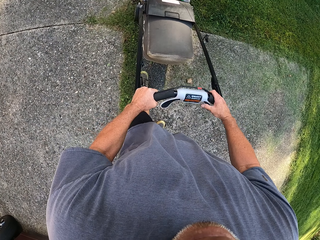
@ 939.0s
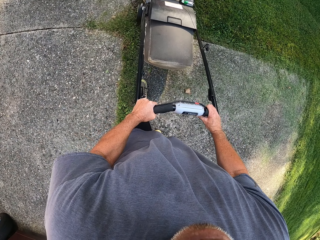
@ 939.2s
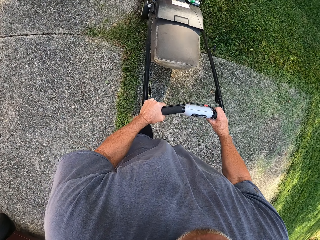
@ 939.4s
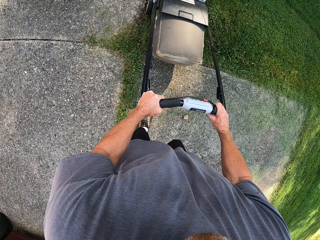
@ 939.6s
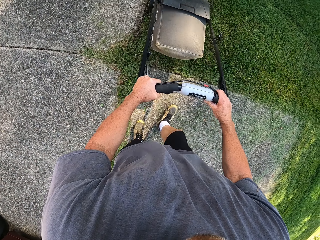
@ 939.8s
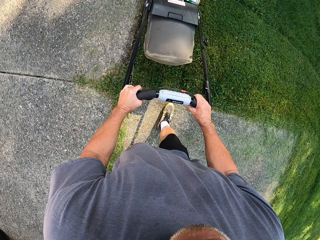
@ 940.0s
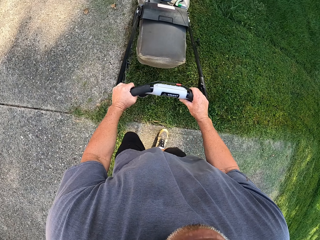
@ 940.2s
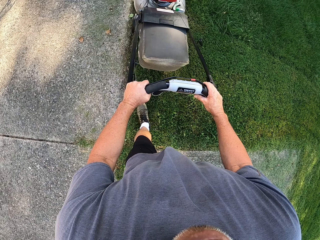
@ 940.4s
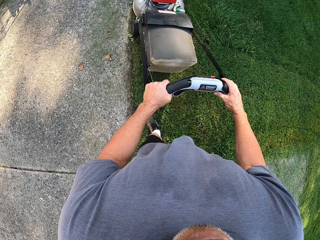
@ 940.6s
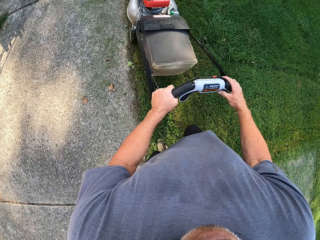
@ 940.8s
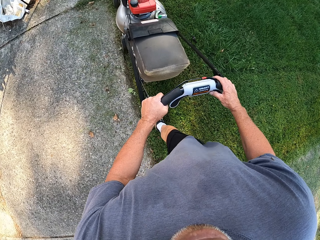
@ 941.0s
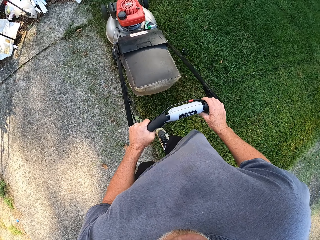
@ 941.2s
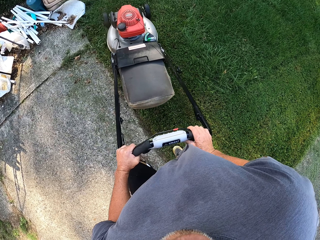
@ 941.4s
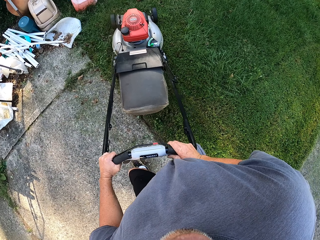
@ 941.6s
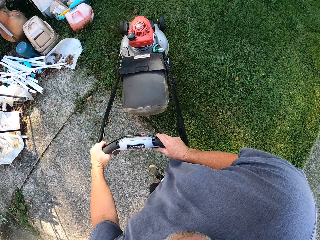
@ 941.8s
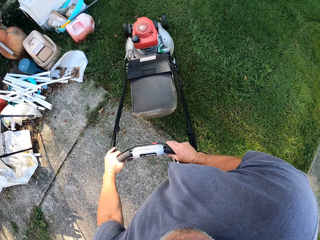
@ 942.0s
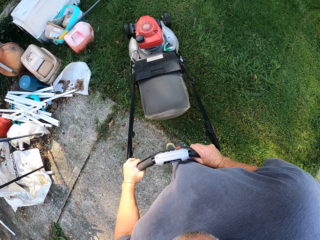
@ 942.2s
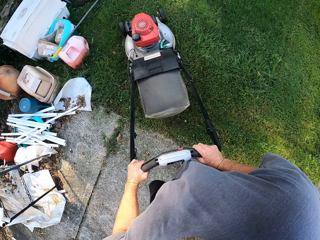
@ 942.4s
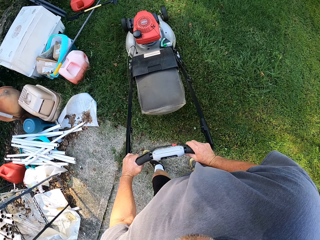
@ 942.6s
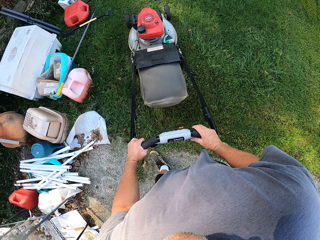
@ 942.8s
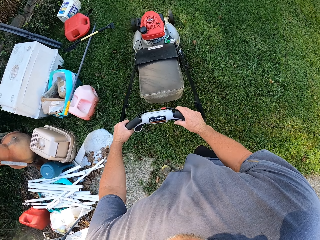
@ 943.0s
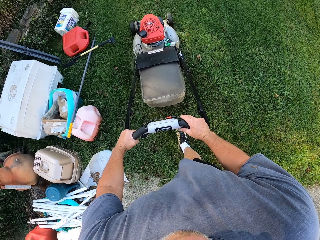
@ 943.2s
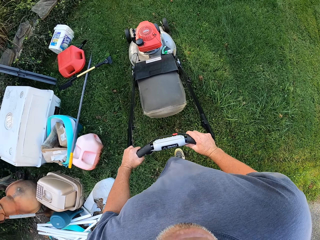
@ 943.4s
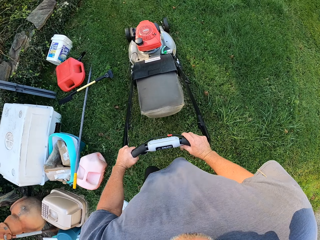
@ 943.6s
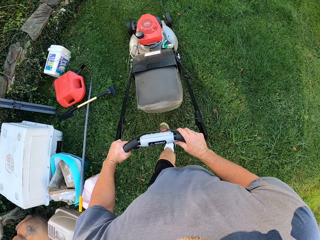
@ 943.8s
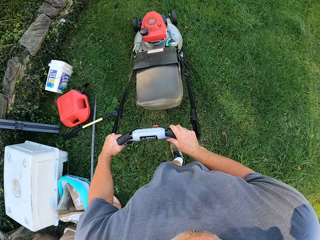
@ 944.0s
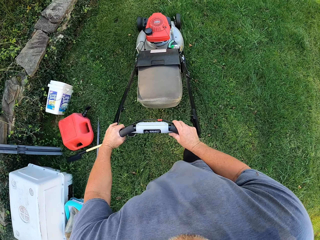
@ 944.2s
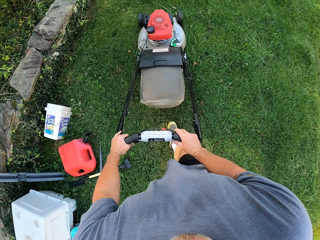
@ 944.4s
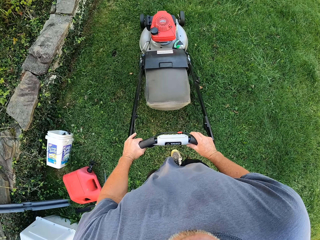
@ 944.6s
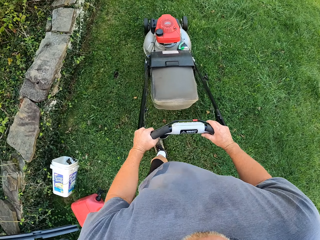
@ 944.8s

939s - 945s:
The camera wearer cuts grass with a lawn mower.

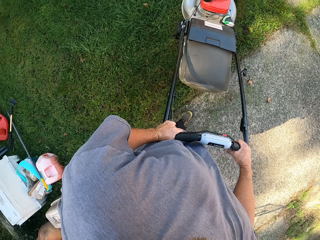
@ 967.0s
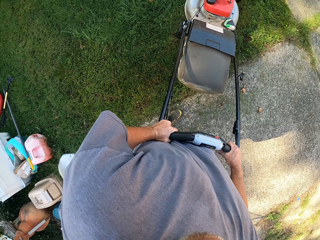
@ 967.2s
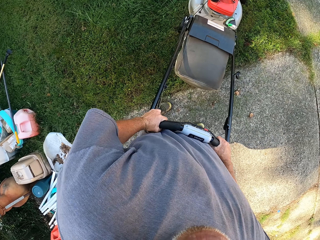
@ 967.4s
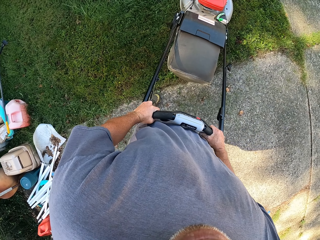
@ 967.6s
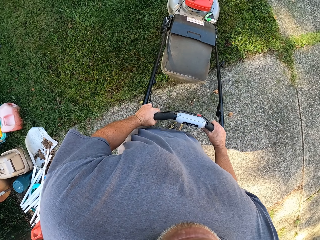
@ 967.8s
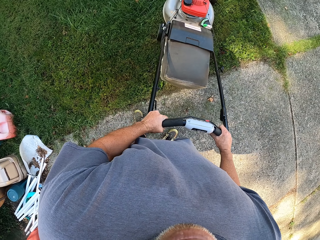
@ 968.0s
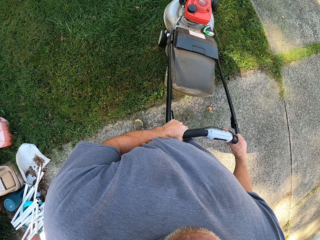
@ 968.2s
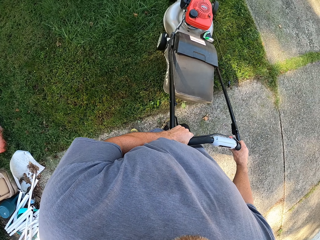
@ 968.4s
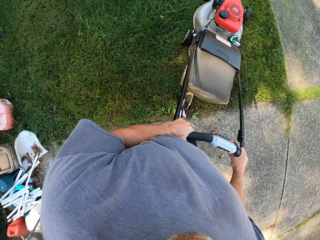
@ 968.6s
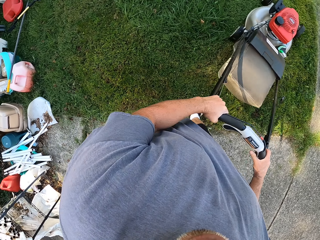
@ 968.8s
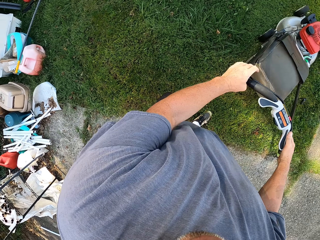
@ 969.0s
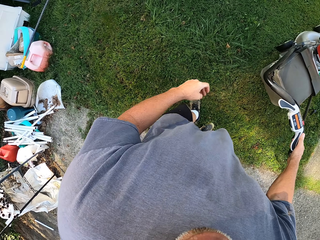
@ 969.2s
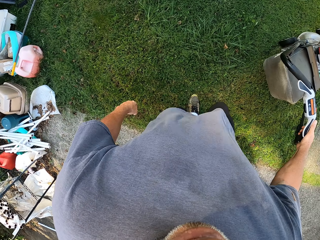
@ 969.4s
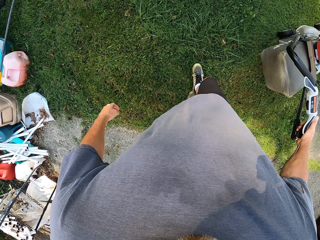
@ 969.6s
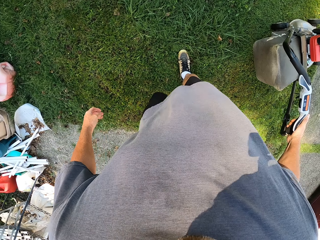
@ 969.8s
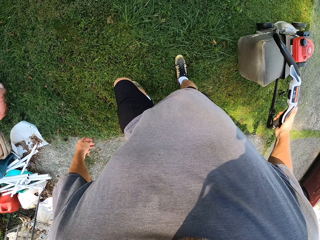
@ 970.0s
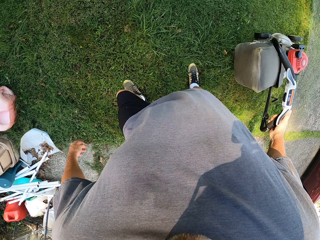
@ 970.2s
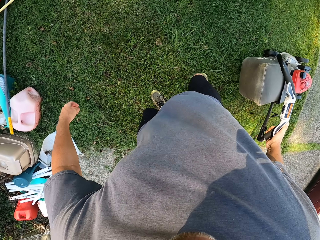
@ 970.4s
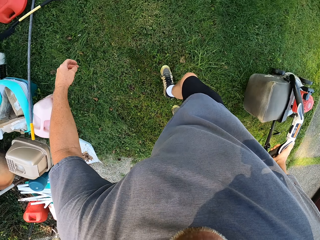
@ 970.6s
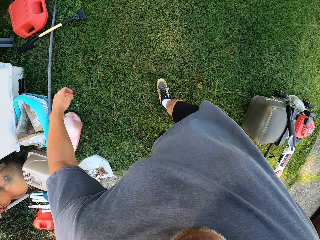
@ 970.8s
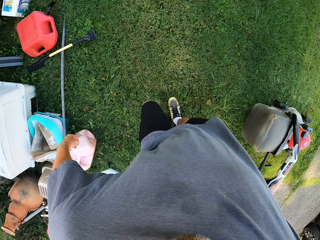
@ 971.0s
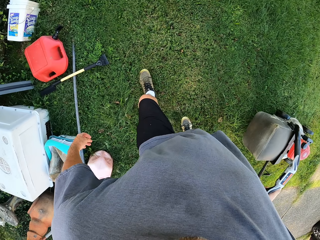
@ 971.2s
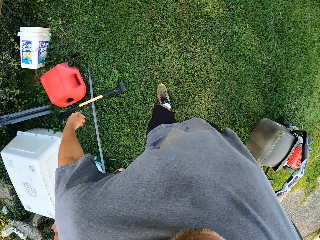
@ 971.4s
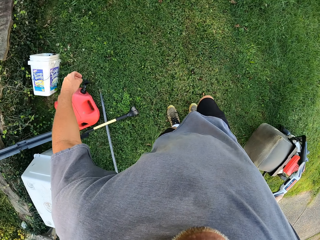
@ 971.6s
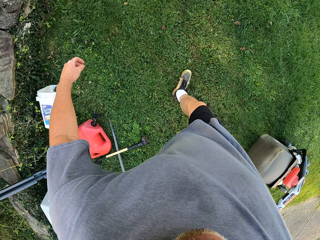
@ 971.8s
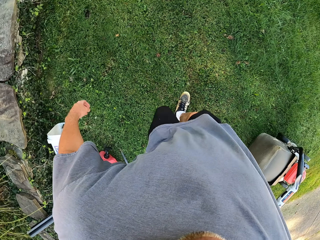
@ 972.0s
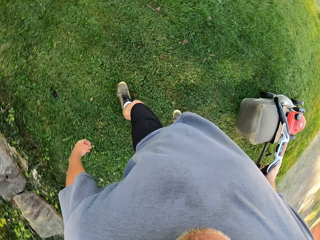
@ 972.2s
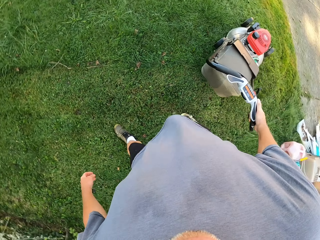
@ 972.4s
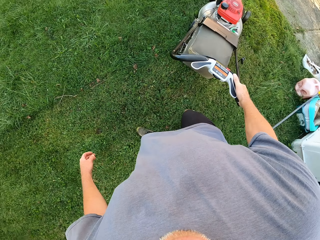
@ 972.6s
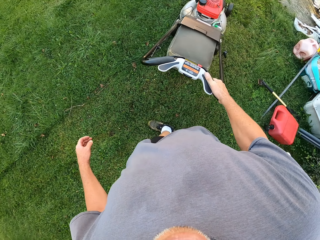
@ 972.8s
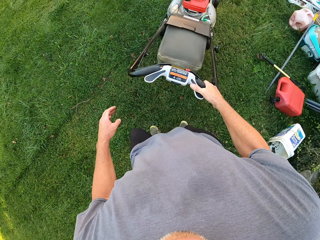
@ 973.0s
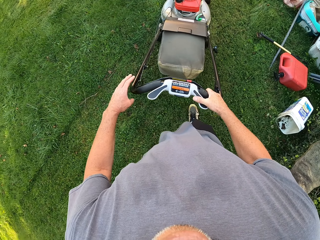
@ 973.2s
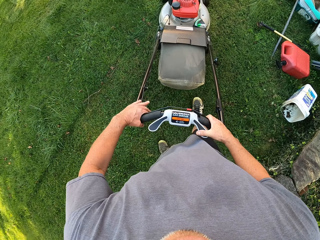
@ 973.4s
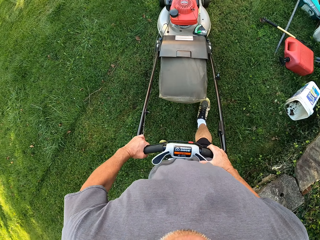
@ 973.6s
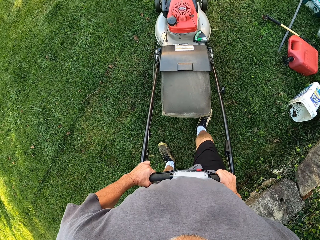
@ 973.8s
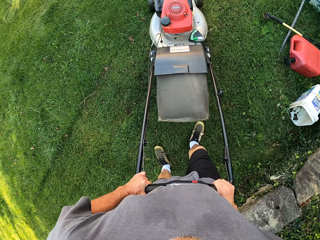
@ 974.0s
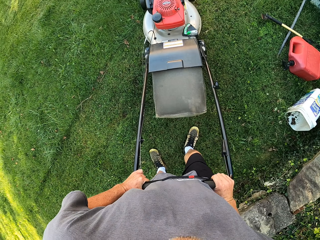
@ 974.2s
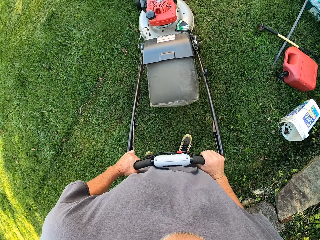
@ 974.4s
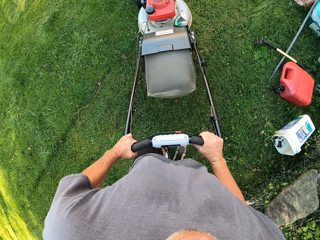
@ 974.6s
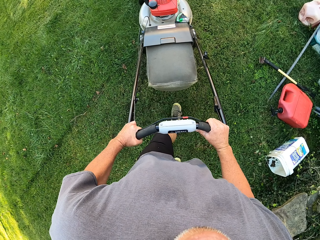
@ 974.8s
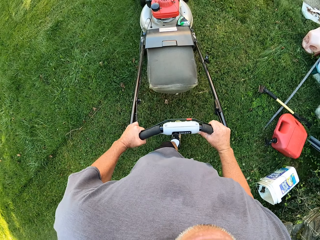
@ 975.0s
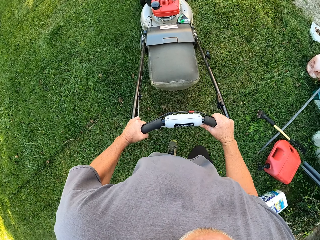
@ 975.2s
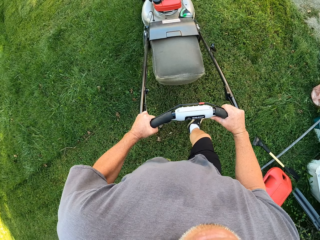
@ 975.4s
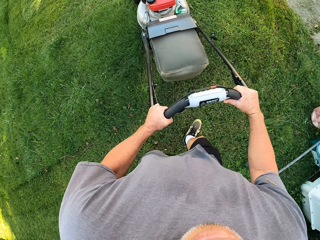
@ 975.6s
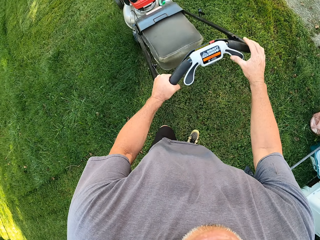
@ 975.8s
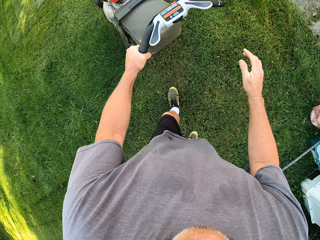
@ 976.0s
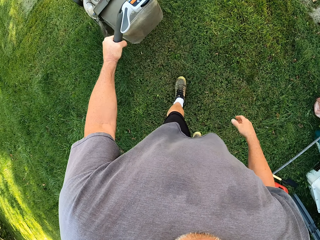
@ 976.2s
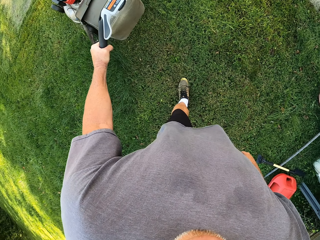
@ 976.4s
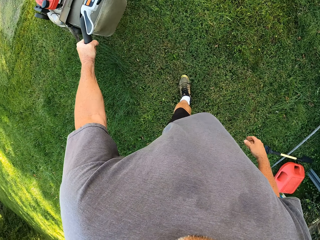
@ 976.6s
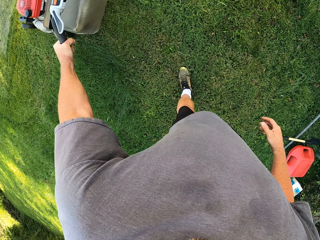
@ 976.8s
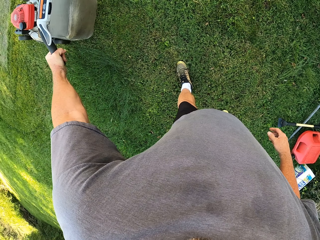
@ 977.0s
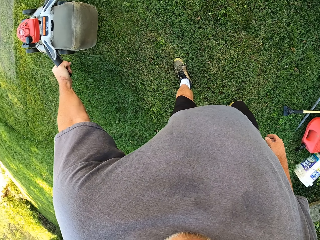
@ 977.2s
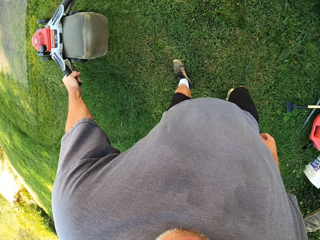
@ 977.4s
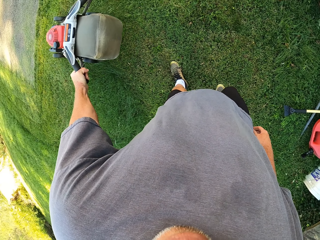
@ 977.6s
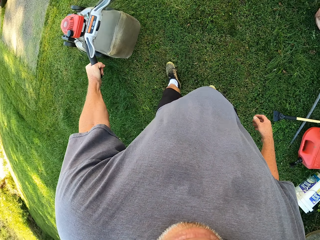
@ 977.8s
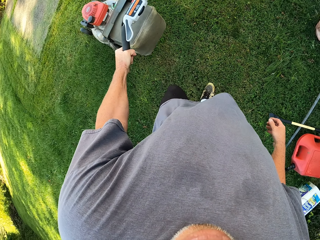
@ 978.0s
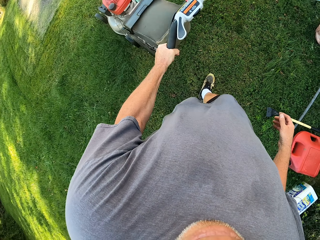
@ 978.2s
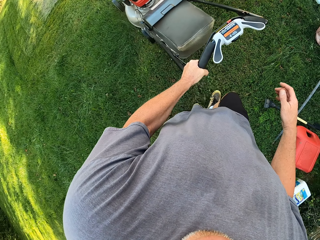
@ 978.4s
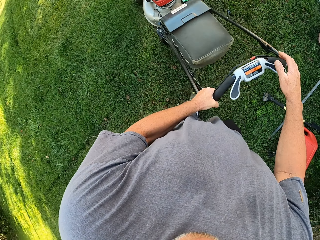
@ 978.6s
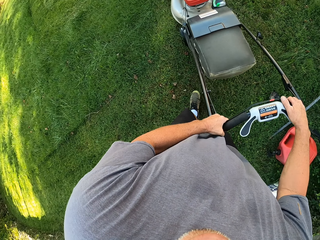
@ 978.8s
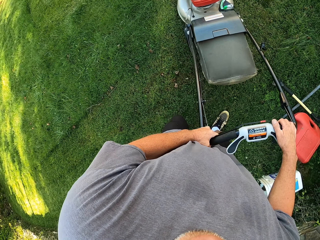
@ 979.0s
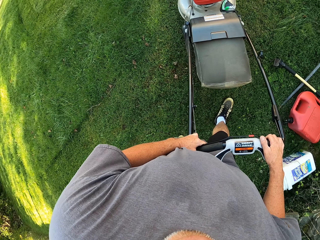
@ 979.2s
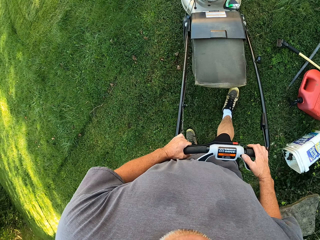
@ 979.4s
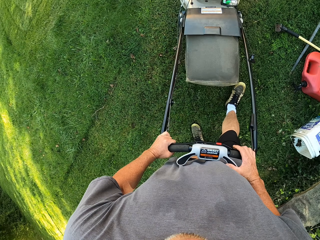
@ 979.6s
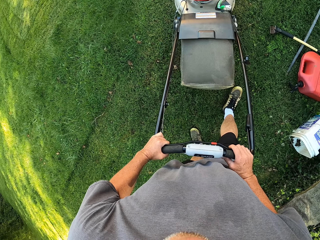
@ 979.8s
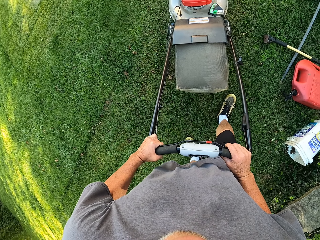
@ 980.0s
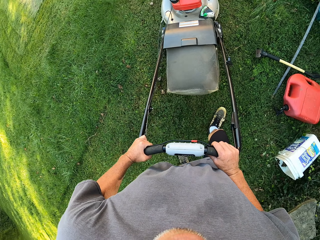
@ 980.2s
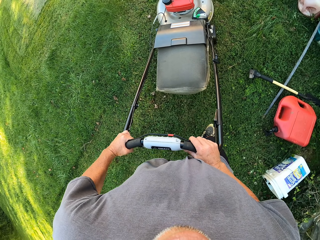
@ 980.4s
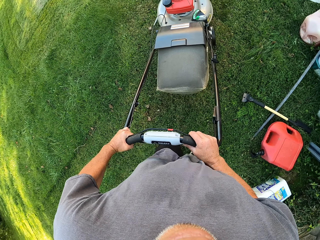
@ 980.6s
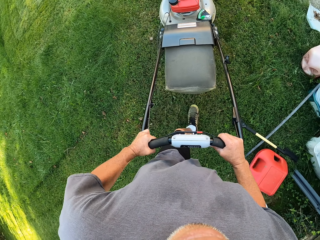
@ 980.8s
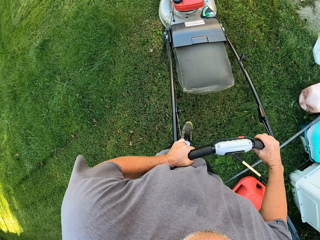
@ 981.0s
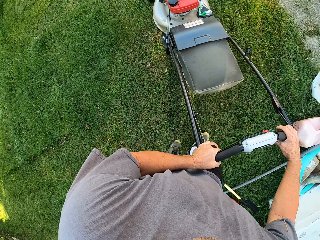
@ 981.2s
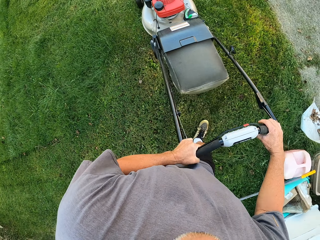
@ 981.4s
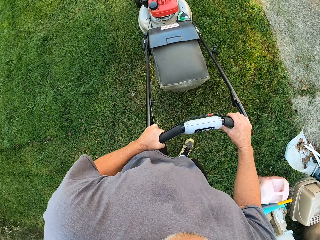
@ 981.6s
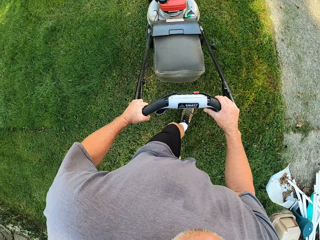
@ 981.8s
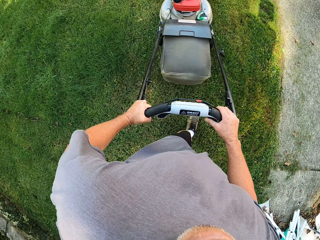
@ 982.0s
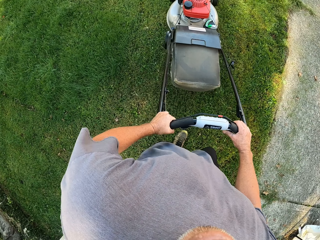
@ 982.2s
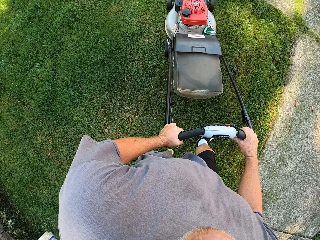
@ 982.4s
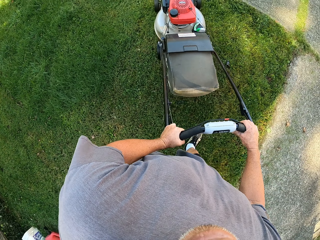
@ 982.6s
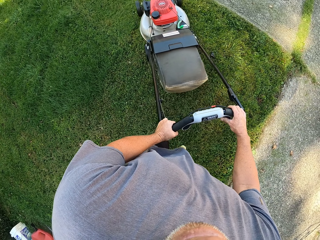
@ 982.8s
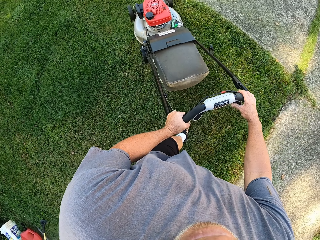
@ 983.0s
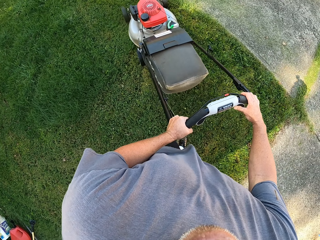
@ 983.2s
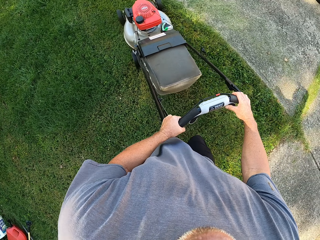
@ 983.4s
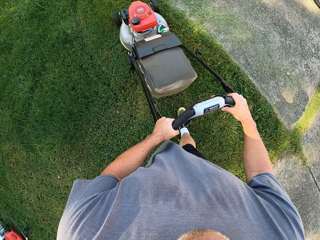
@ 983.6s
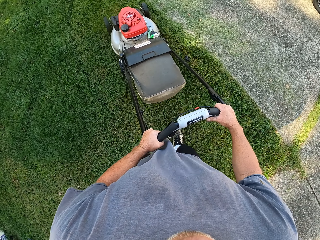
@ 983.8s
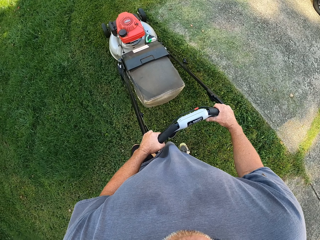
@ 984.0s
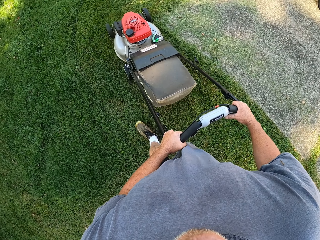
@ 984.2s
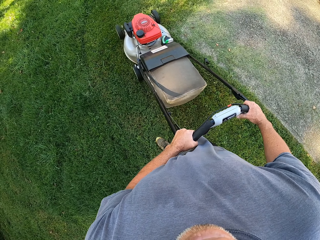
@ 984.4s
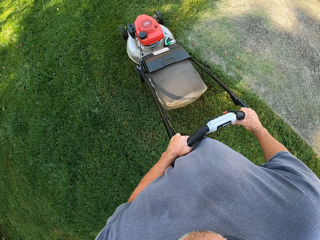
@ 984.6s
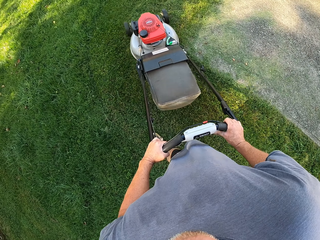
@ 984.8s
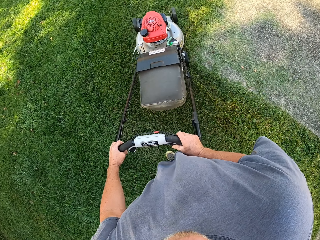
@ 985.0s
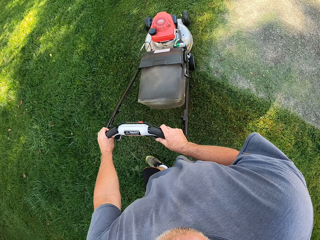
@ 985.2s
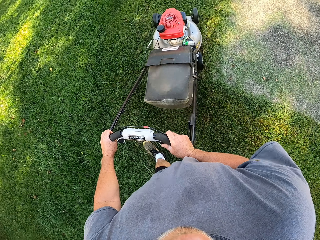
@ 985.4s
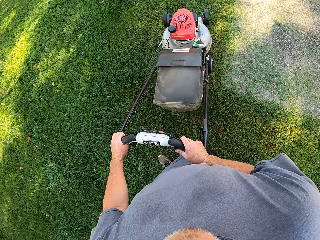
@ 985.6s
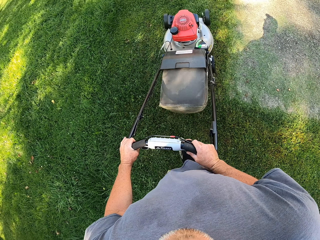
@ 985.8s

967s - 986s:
The camera wearer operates the hand push lawn mower with his right hand. He removes the left hand from the lawn mower. He pulls the lawn mower with the right hand. He operates the hand push lawn mower with both hands. He holds the lawn mower with both hands. He cuts grass with the lawn mower. He operates the hand push lawn mower with his left hand. He removes the right hand from the lawn mower. He pulls the lawn mower with the left hand. He operates the hand push lawn mower with both hands. He holds the lawn mower with both hands. He cuts grass with the lawn mower.
